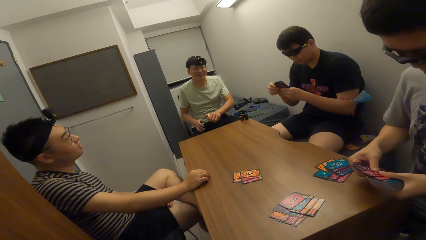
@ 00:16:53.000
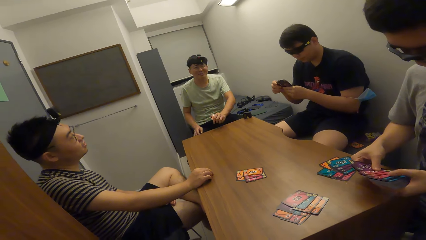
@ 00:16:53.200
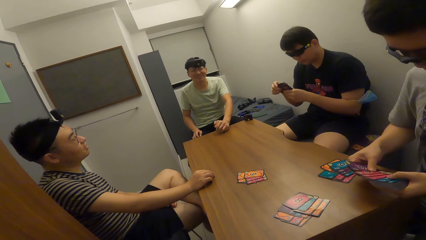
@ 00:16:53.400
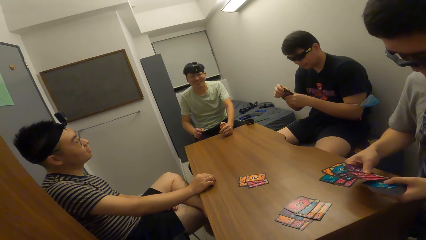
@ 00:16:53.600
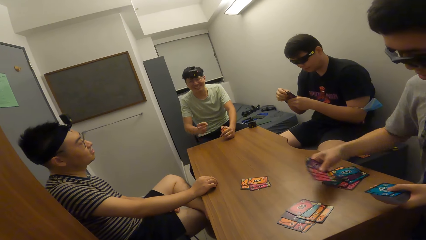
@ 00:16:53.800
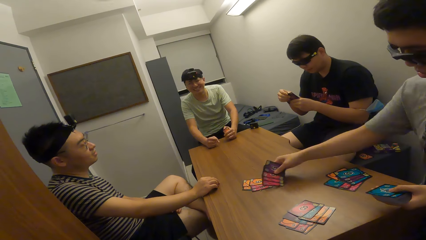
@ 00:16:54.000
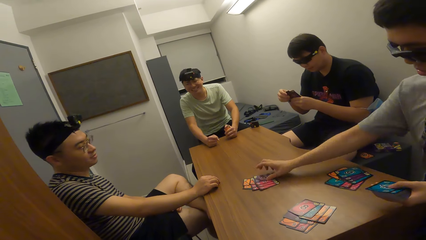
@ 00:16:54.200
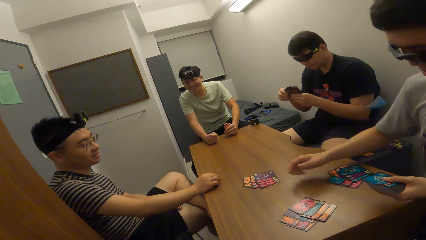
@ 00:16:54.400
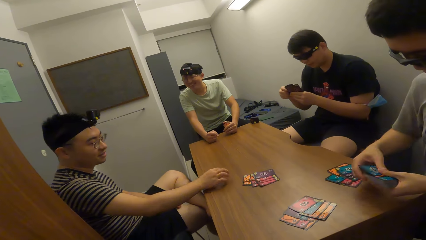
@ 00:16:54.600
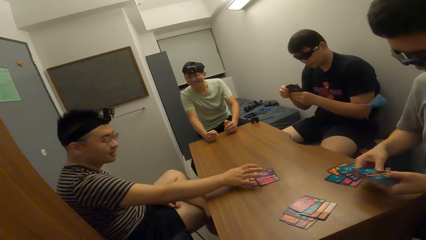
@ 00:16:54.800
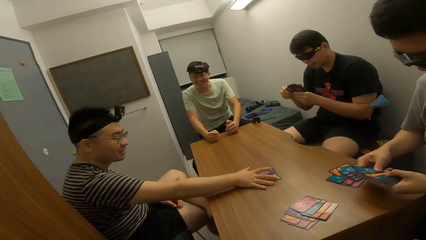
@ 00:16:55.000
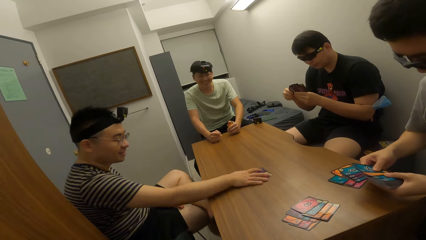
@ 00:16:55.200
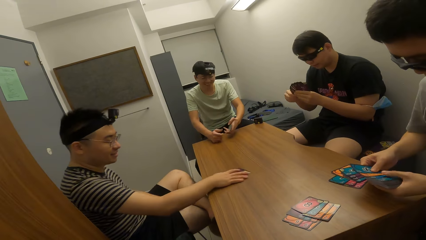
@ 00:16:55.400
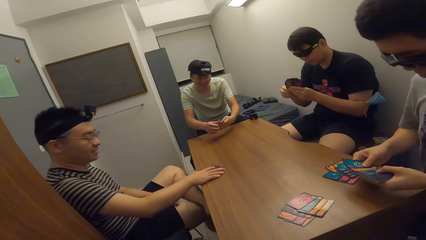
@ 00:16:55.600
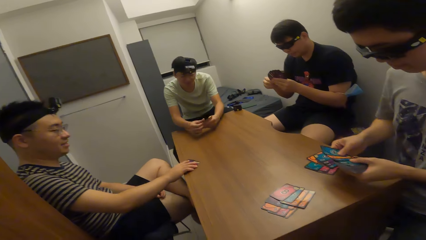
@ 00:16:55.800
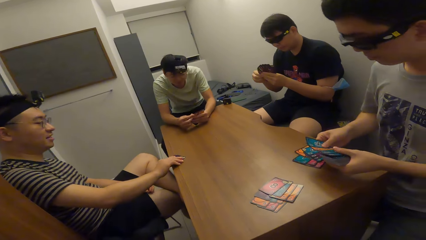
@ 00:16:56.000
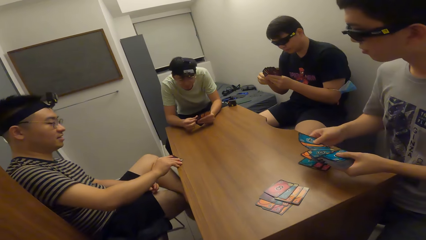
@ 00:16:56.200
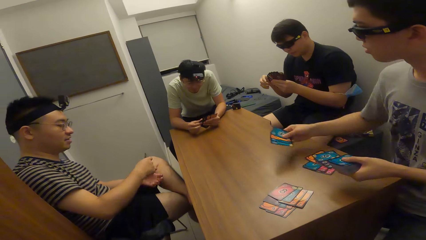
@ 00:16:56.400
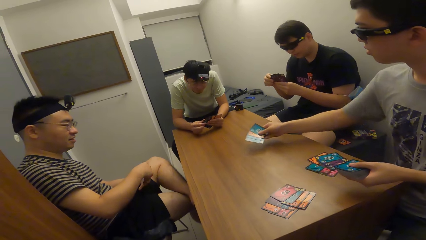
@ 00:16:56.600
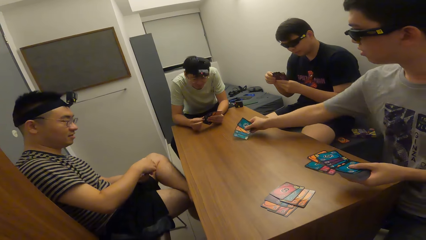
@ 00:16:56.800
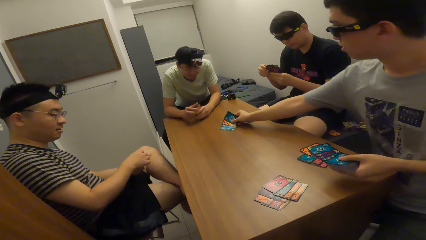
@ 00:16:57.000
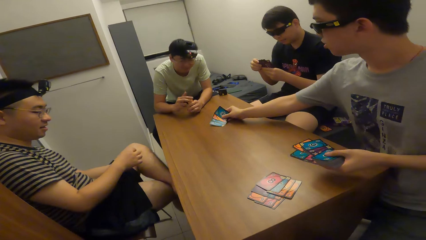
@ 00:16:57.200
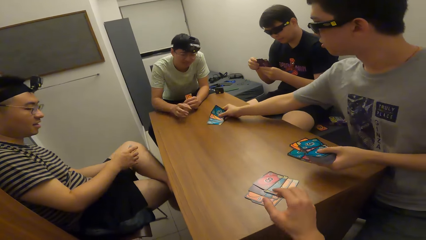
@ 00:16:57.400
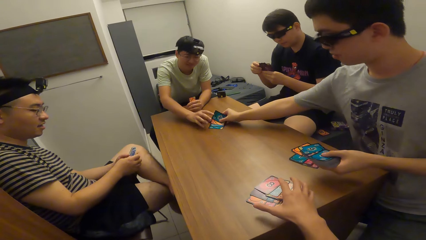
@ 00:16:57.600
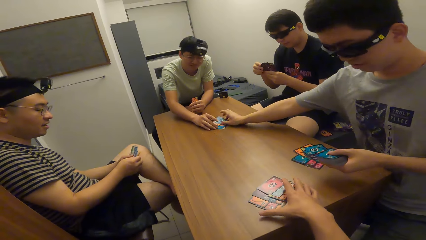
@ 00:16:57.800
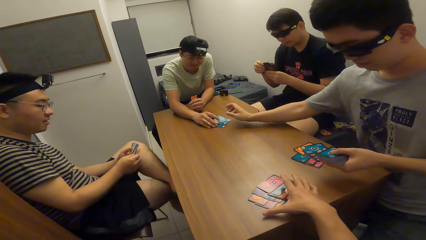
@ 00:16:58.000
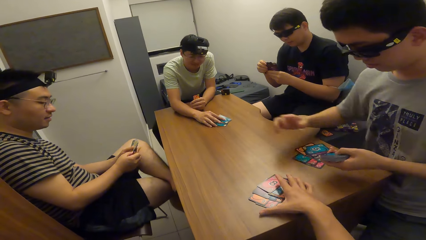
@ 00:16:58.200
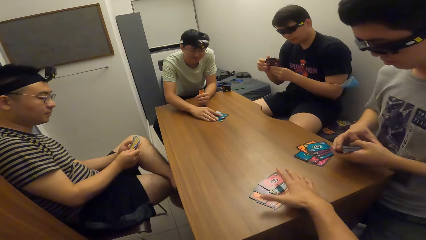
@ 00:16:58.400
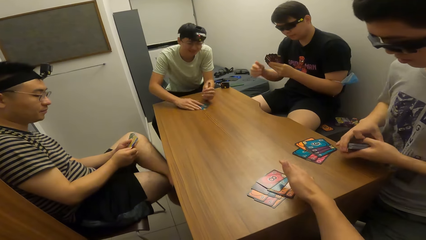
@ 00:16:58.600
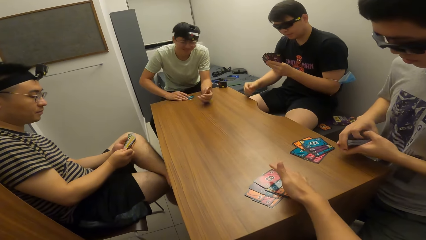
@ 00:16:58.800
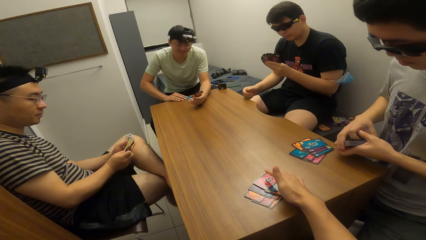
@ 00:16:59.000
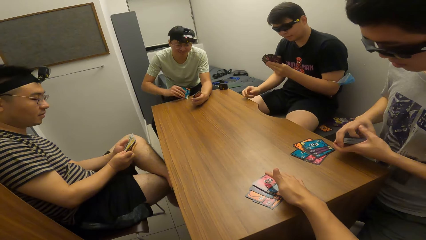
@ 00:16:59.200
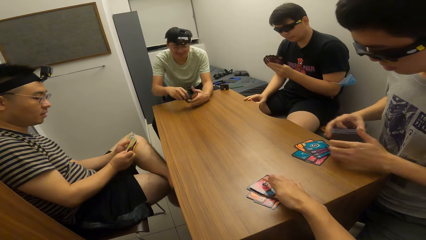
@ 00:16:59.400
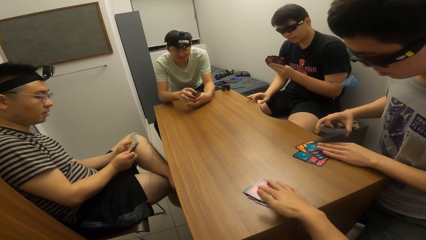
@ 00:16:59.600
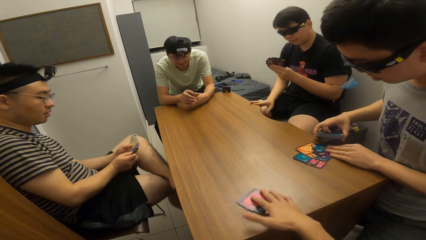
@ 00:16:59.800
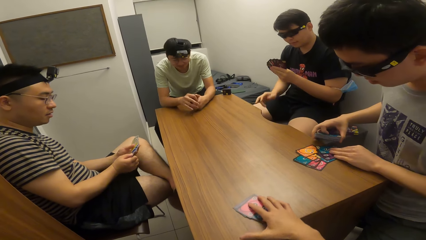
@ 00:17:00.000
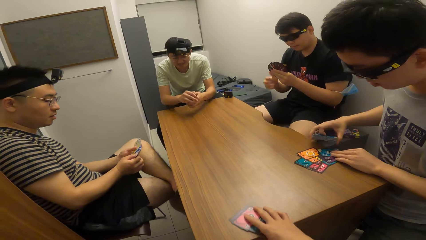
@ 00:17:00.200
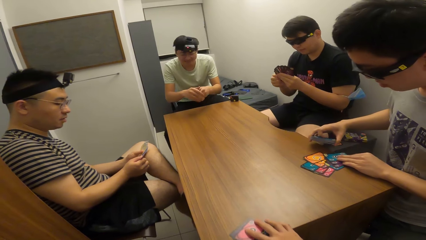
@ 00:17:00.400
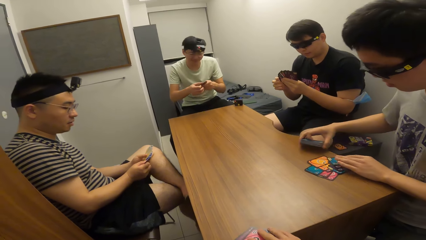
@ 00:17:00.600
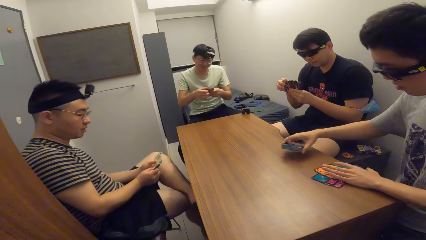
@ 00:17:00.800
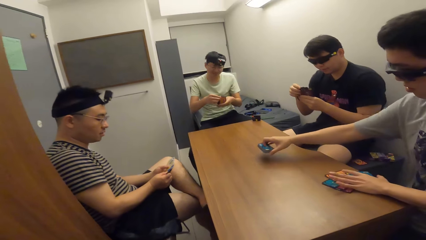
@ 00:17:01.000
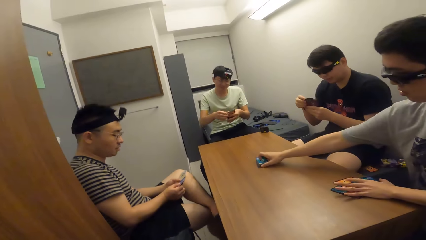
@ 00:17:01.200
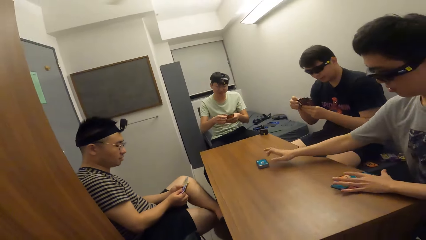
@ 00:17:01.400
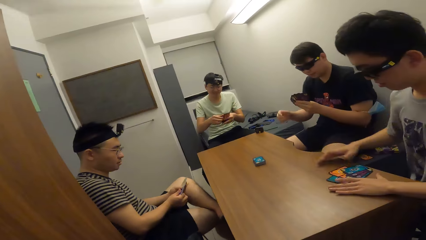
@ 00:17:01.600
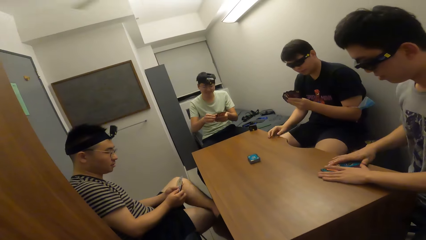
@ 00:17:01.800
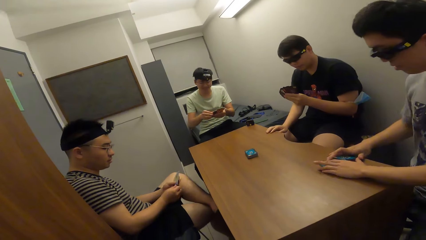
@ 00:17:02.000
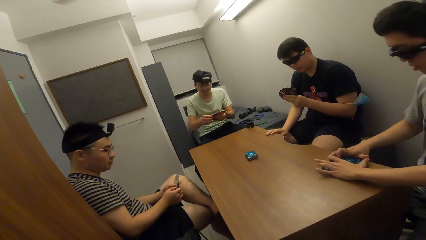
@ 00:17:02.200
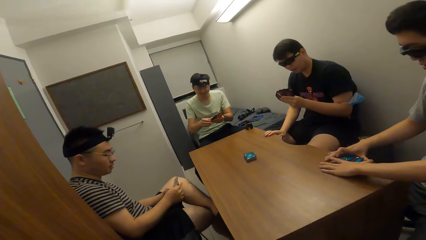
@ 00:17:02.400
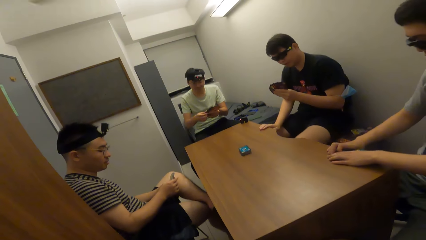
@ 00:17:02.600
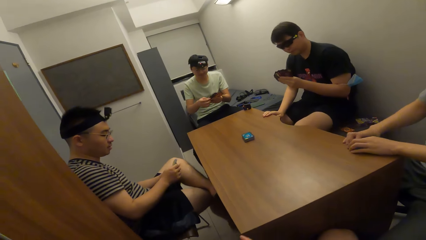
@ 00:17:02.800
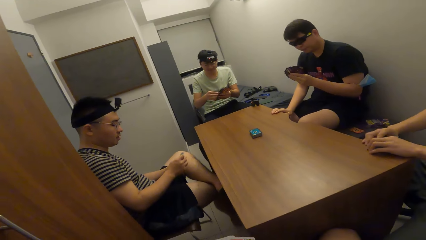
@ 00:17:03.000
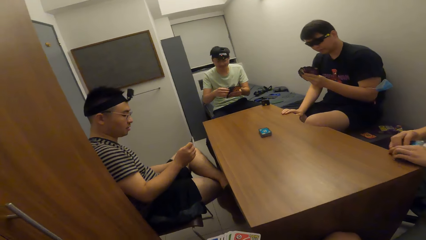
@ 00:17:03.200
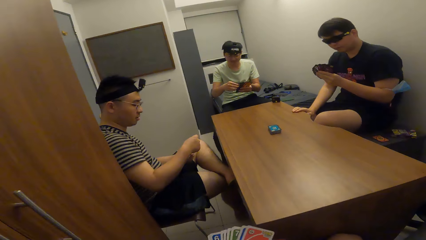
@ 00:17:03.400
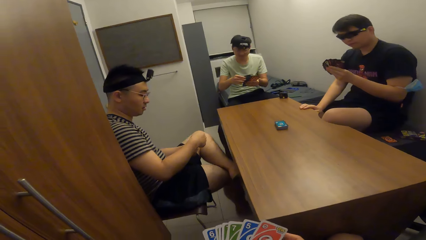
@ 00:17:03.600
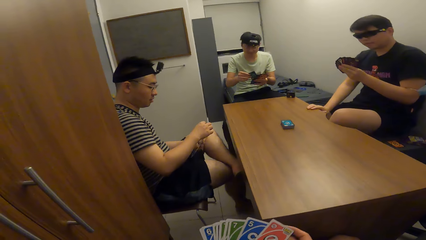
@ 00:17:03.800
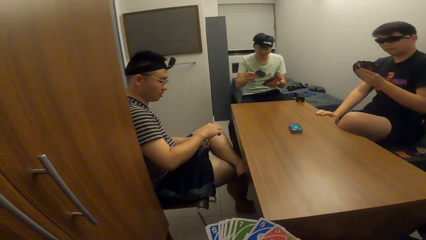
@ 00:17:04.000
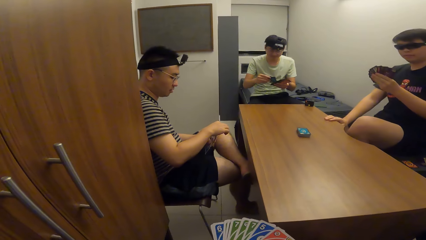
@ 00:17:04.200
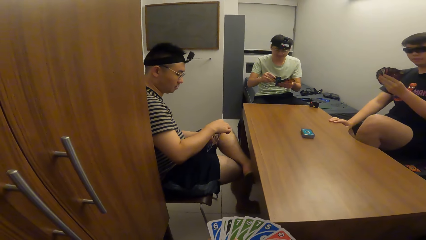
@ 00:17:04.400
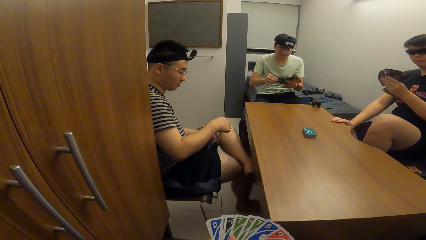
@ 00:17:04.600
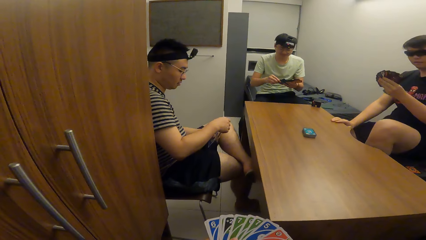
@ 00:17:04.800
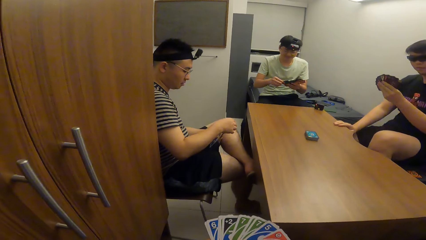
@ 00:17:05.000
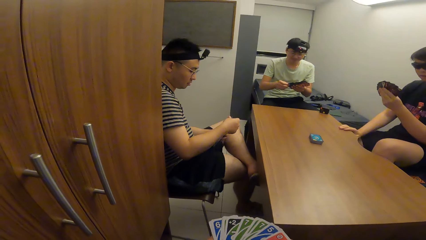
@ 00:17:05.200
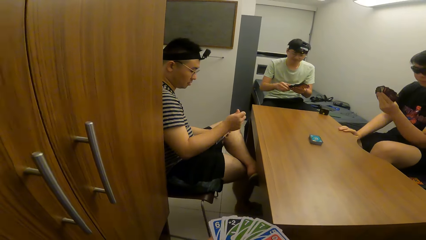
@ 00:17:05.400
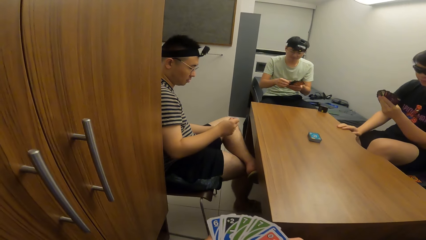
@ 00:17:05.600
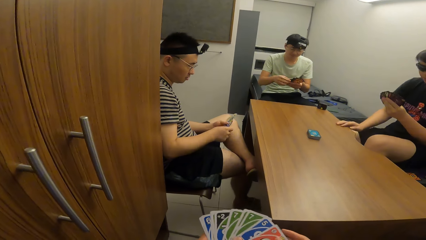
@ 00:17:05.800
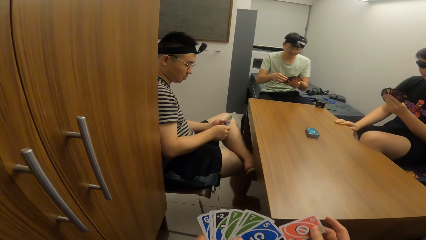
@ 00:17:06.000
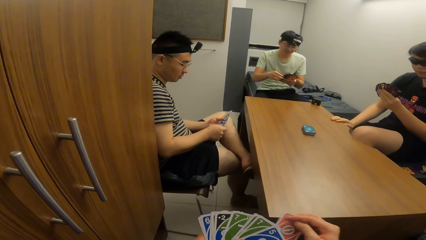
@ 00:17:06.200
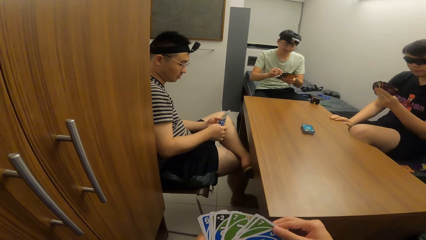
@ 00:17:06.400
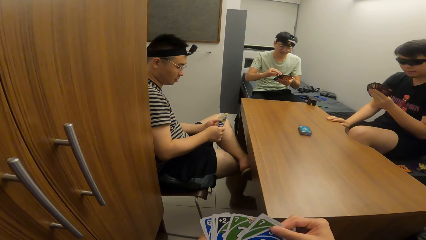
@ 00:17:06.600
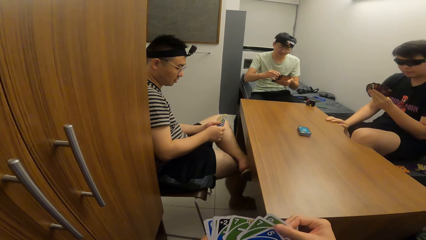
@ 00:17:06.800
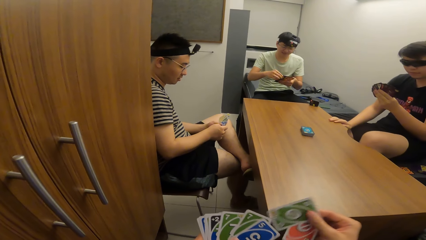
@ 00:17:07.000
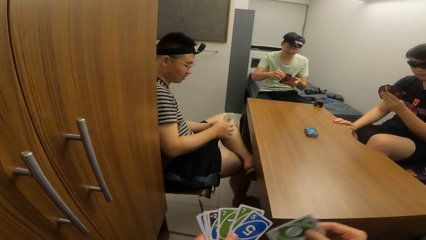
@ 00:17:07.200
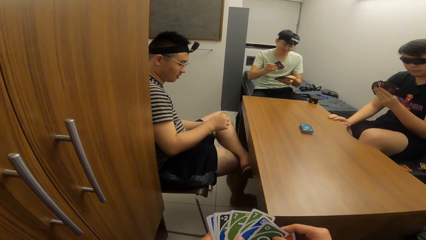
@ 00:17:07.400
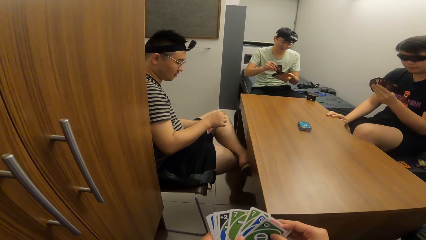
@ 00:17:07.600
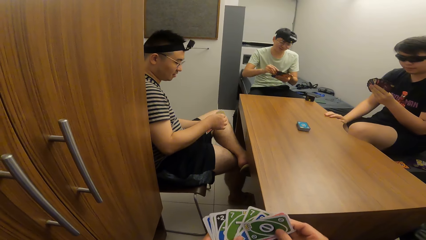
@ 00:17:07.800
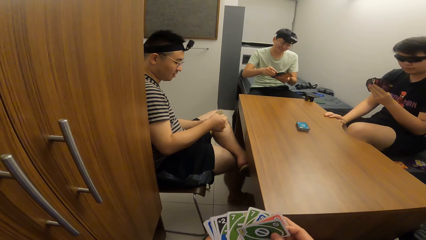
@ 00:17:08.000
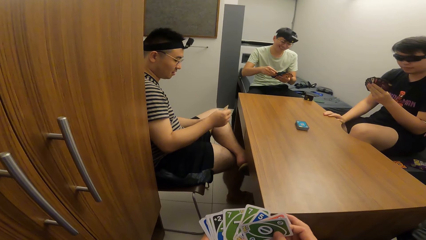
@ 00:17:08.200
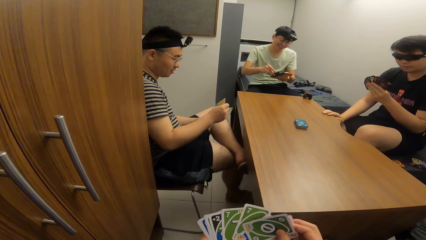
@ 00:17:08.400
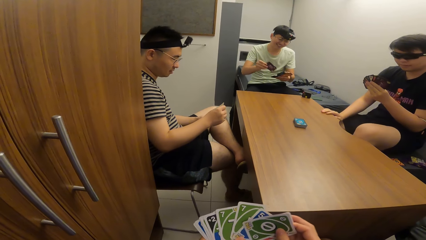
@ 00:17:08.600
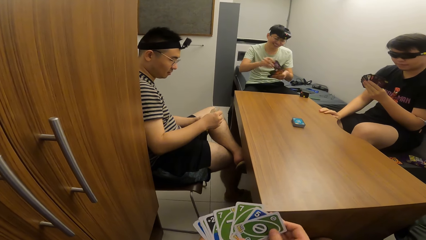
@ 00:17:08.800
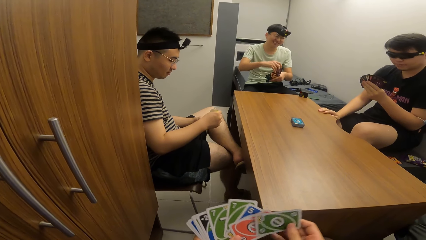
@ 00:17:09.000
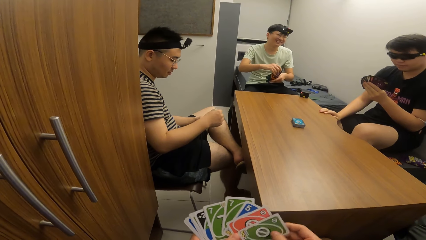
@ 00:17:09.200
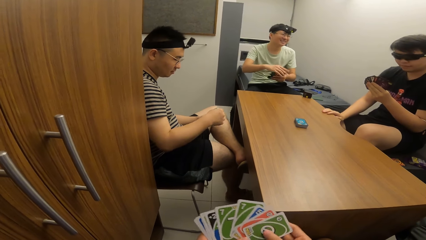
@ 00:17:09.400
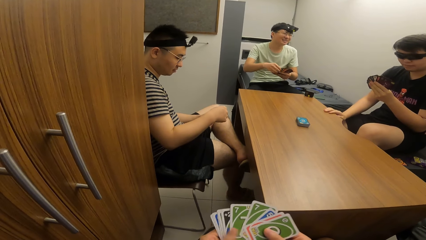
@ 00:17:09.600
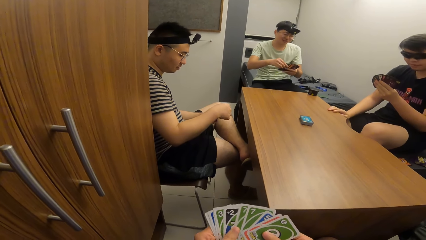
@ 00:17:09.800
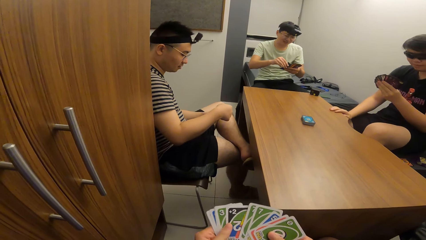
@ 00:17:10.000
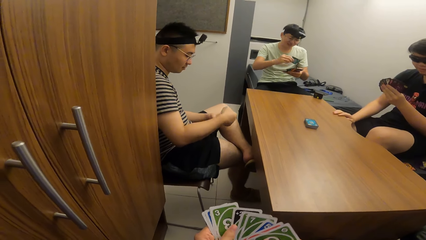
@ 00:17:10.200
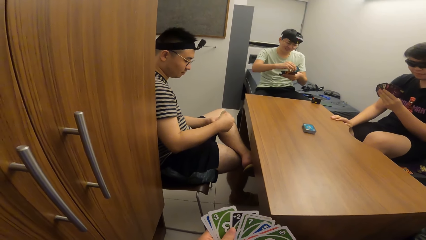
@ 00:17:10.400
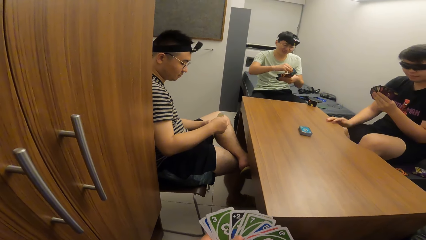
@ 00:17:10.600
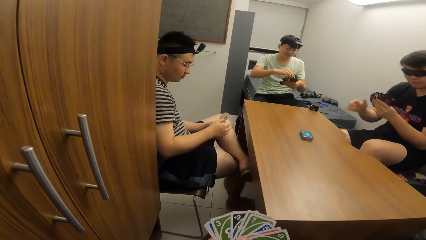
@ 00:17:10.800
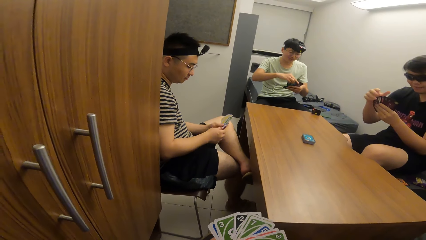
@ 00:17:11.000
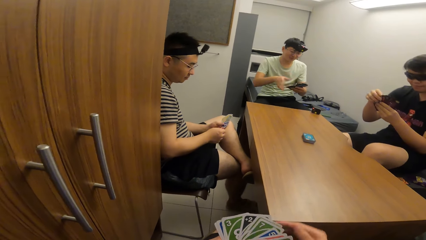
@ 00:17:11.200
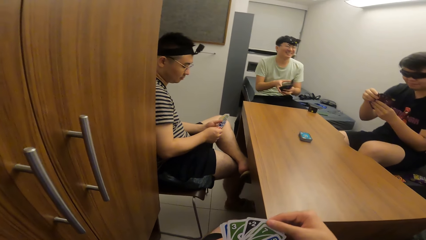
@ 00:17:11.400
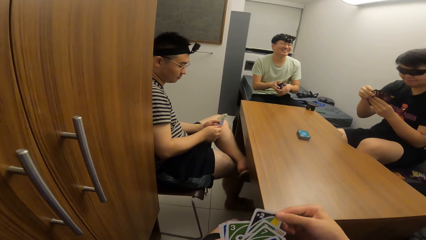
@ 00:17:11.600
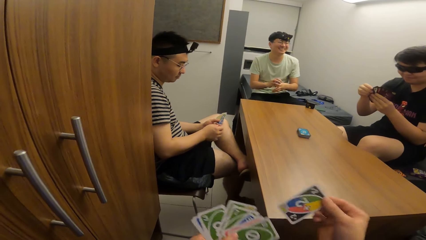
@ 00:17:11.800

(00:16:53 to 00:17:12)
A man picks cards from the table. He packs the cards on the table with his right hand. Another man drops cards on the table with his right hand. The camera wearer packs the cards on the table with his right hand. The second man passes the cards to a third man with his right hand. The third man picks cards from the table. The camera wearer picks cards from the table. The second man adjusts cards on the table with his left hand, touches the cards on the table, and drops the deck of cards in his right hand on the table. He packs the cards on the table with both hands. A fourth man places his right hand on the table. The second man picks cards from the table. The camera wearer arranges cards in the hand. The third man shuffles the cards in both hands.
